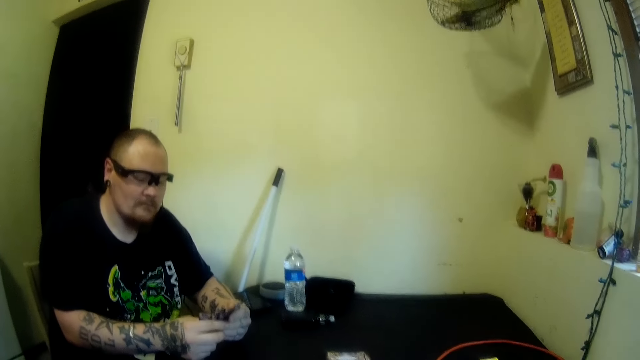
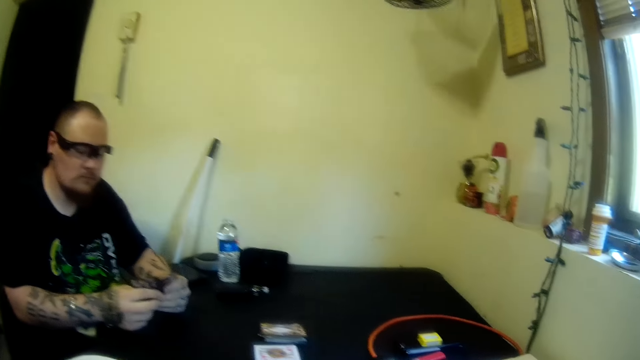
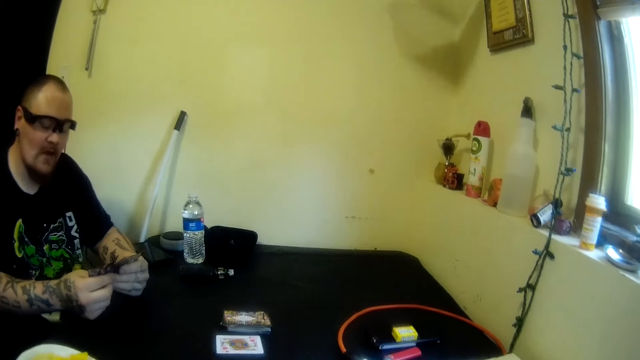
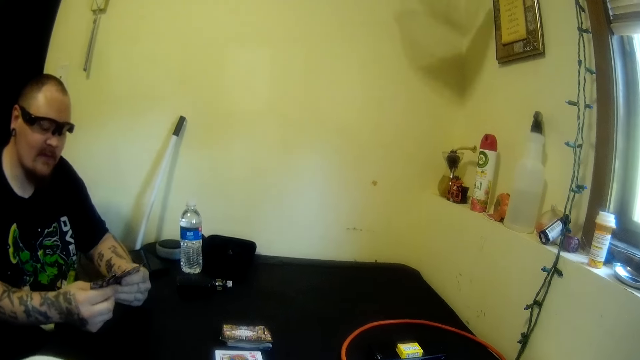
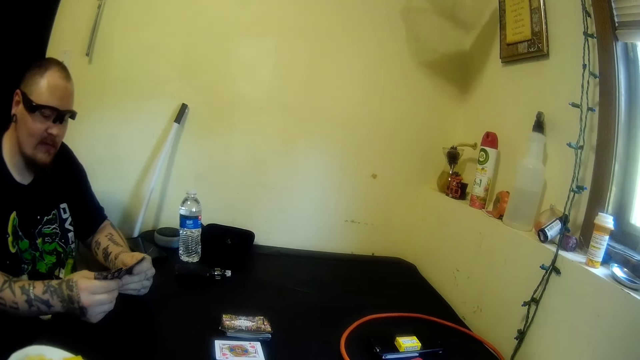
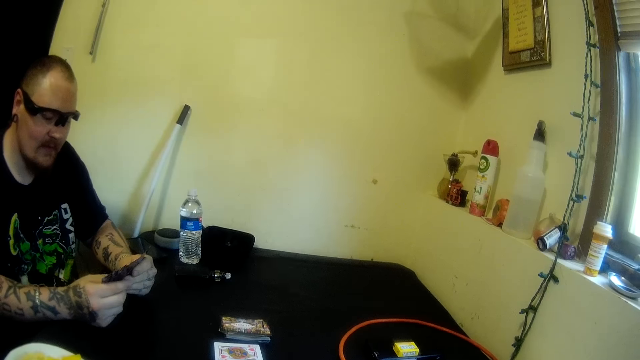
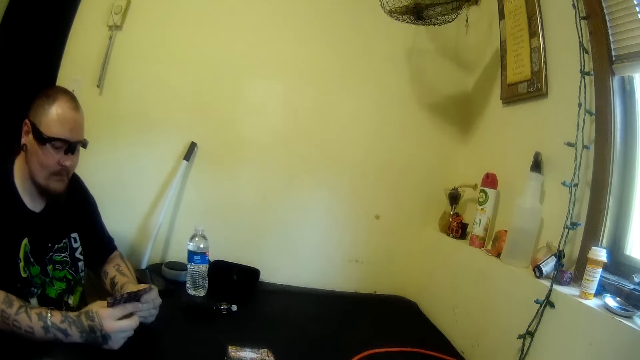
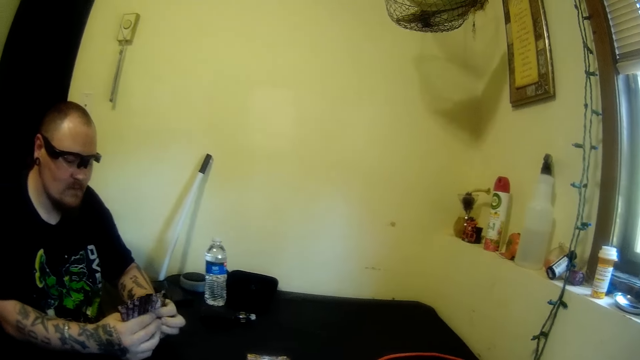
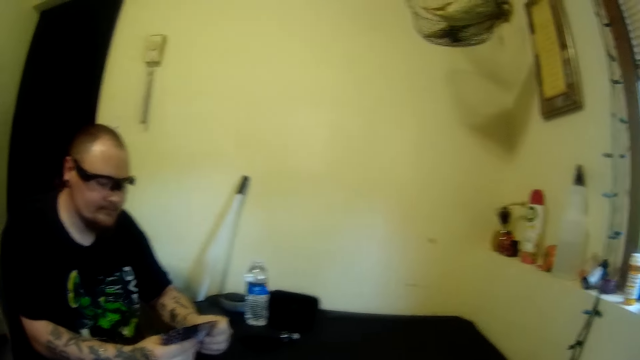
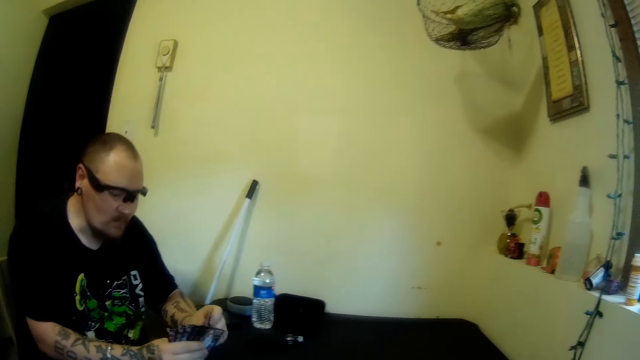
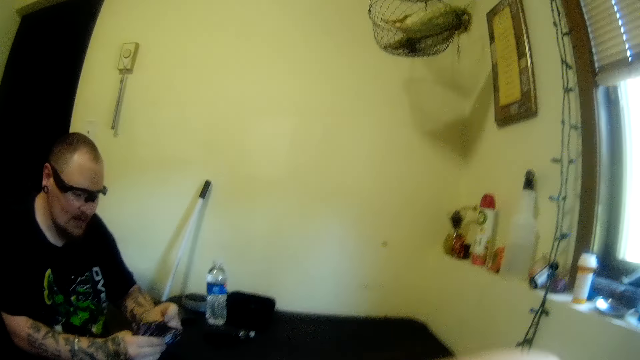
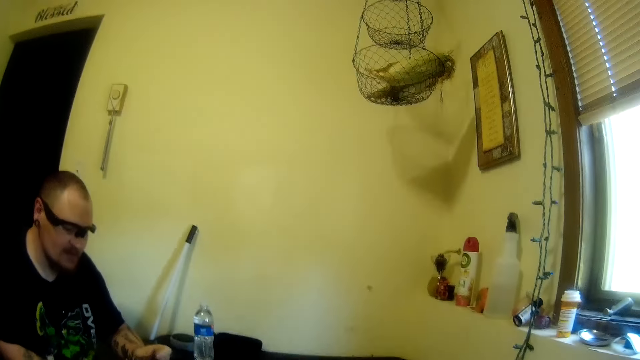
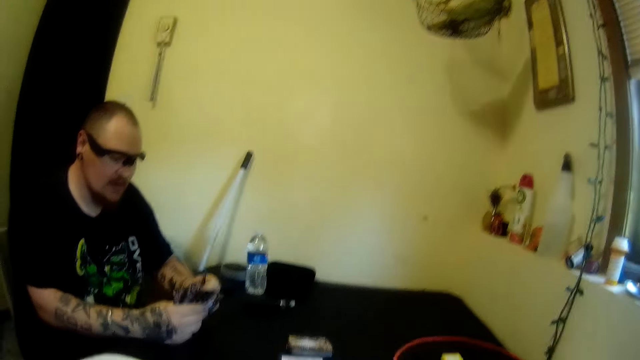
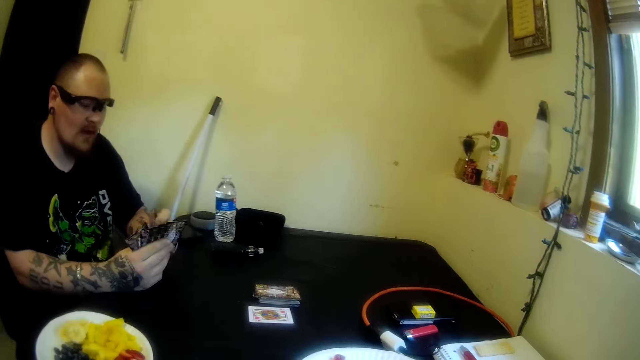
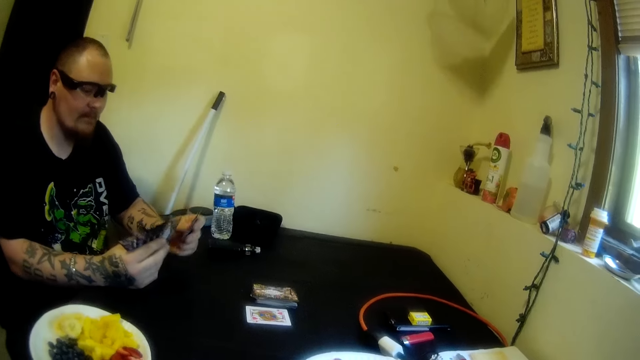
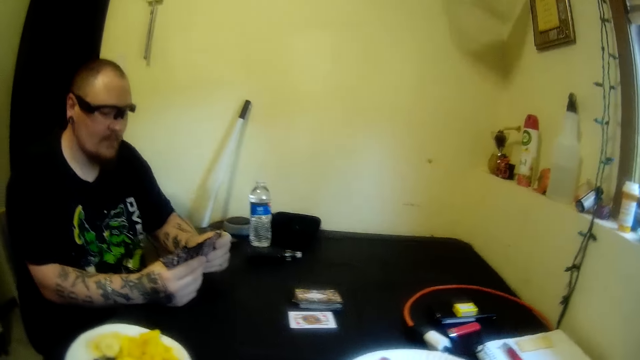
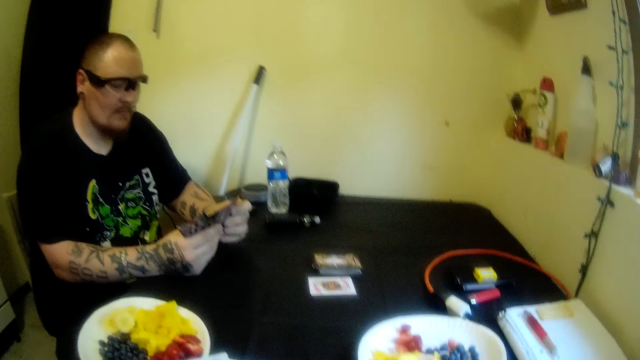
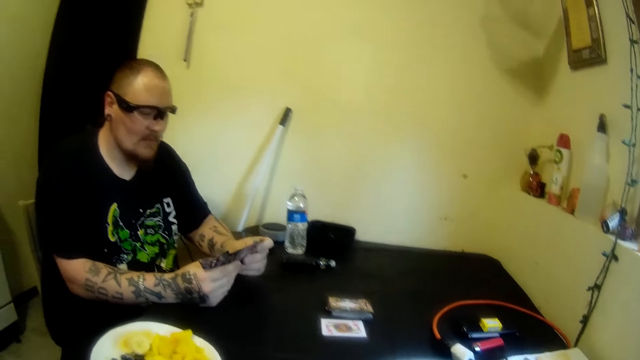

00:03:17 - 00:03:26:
A man spreads the cards on his hands.

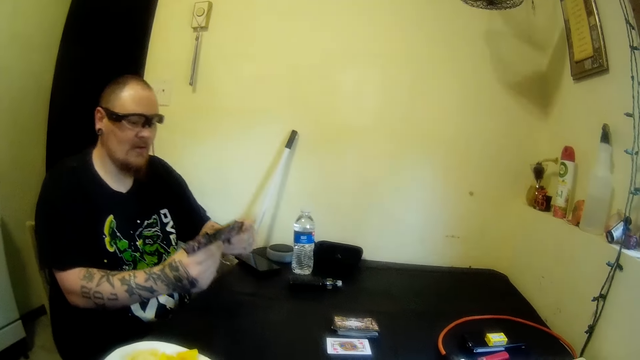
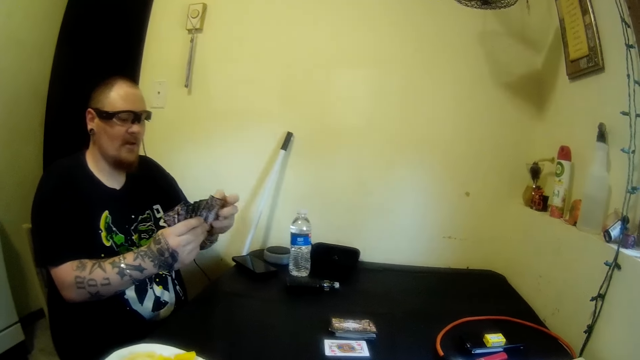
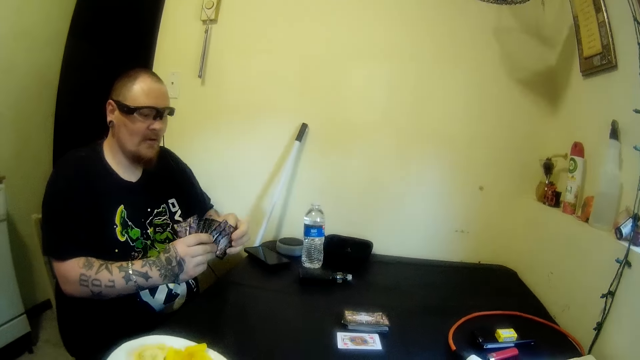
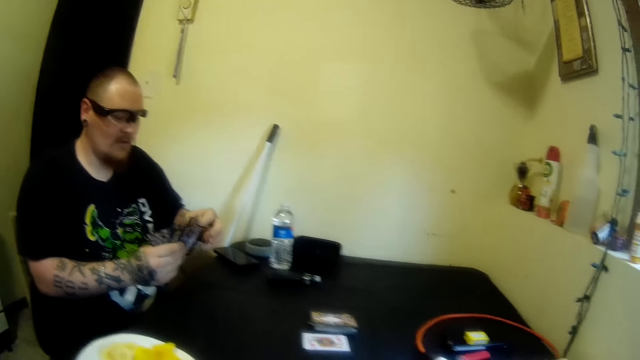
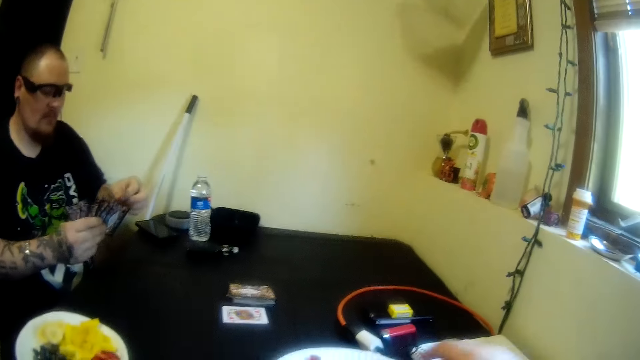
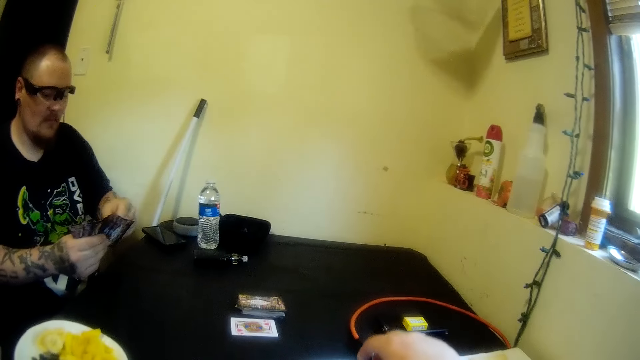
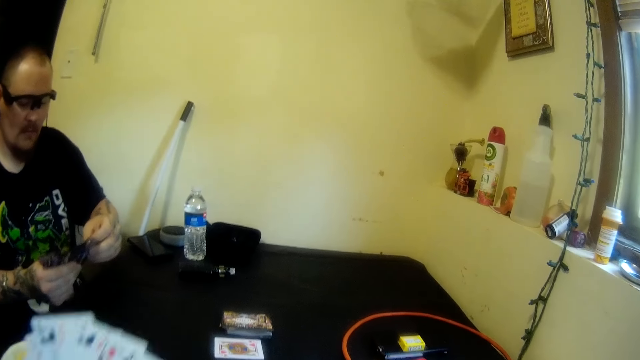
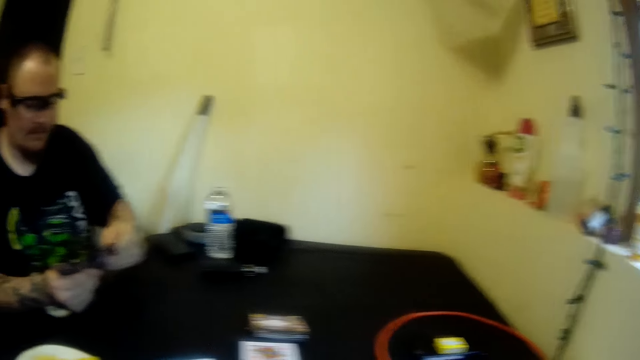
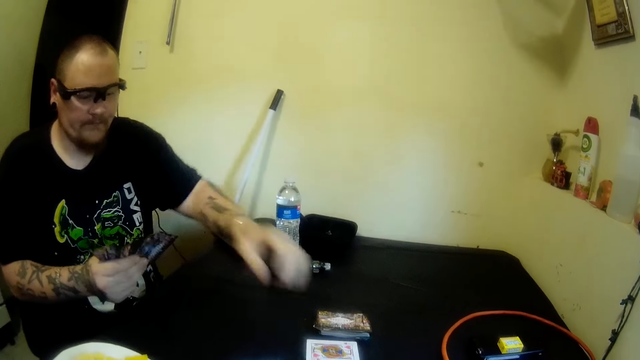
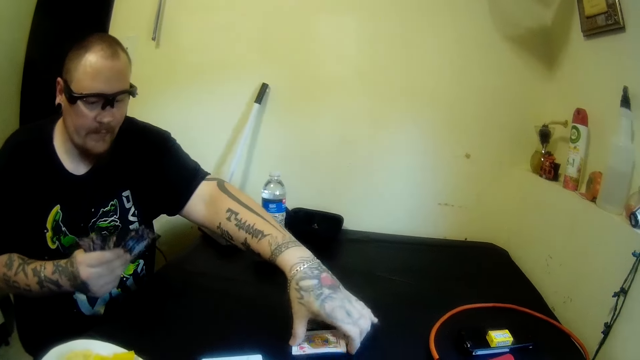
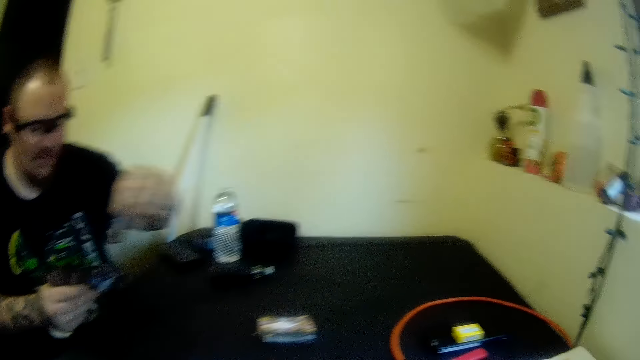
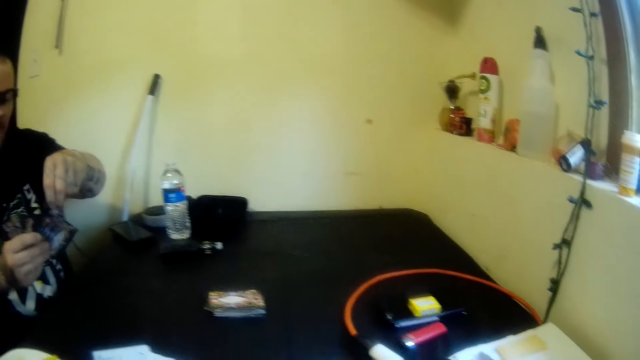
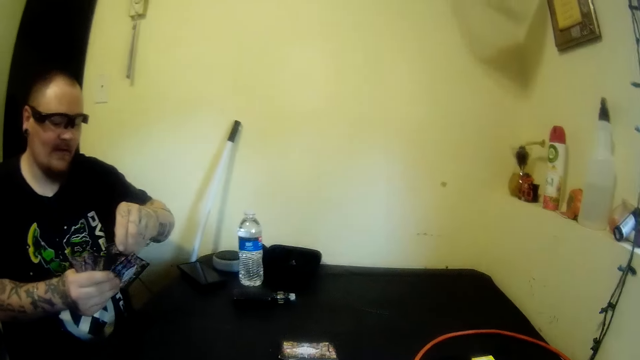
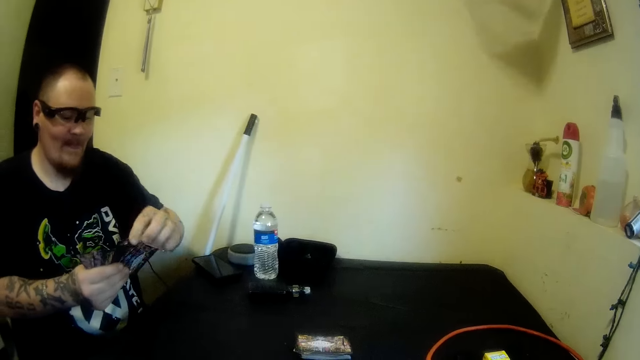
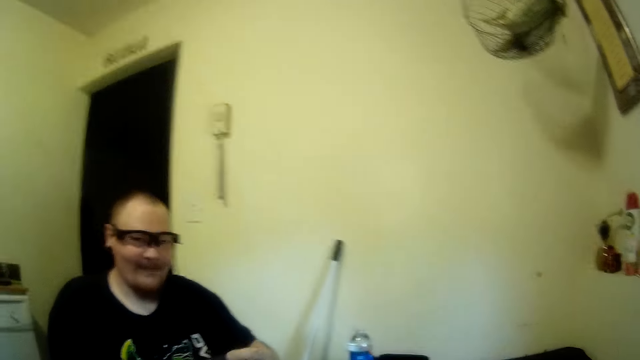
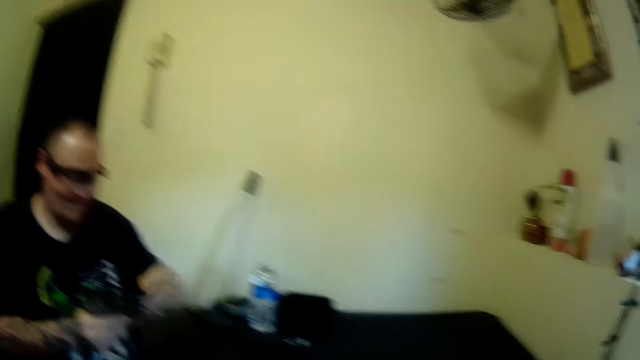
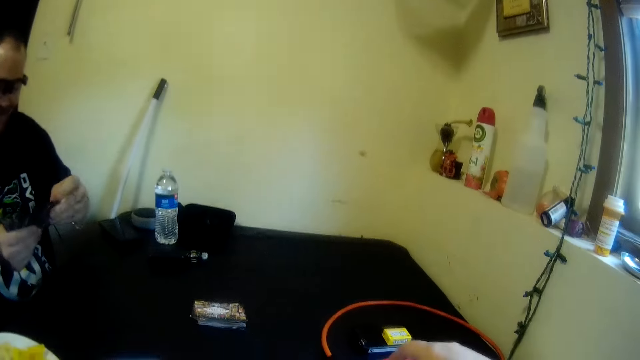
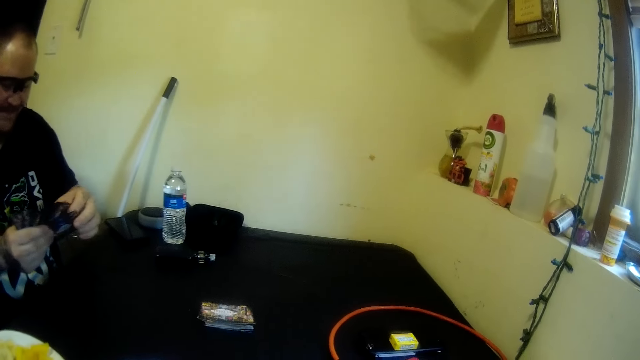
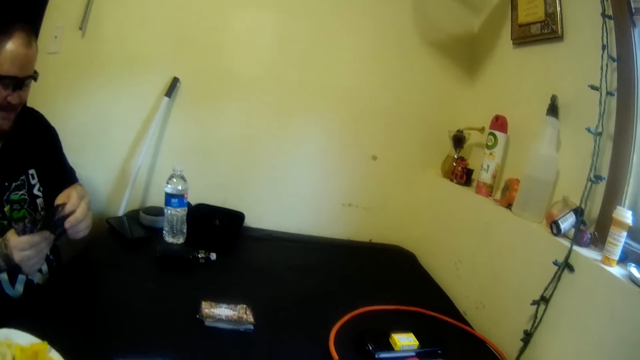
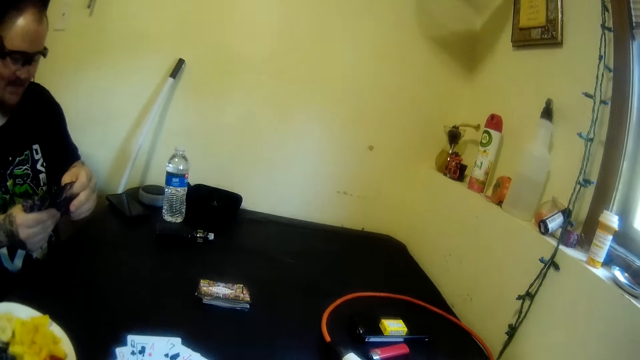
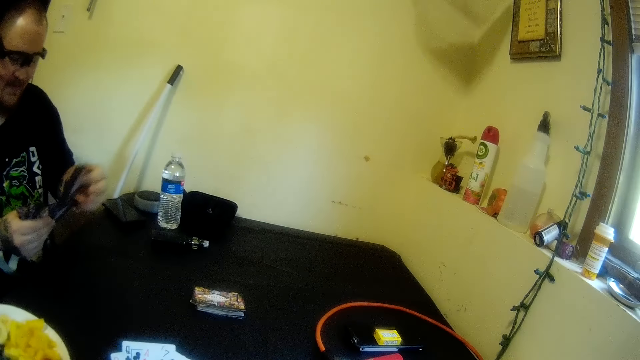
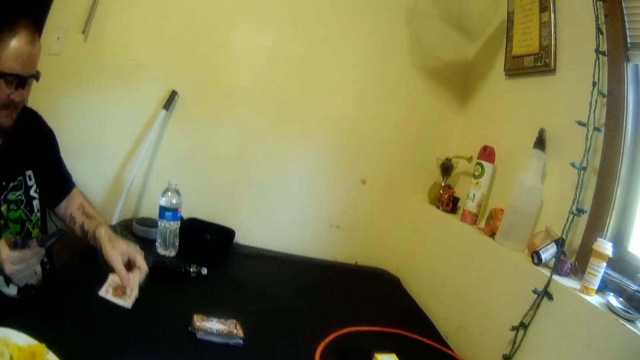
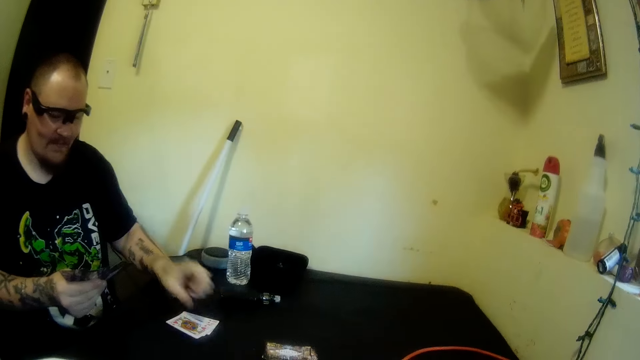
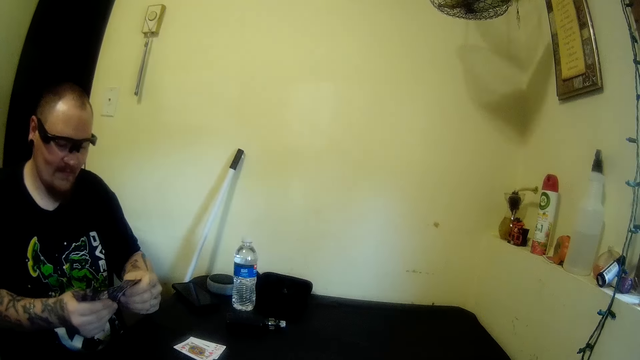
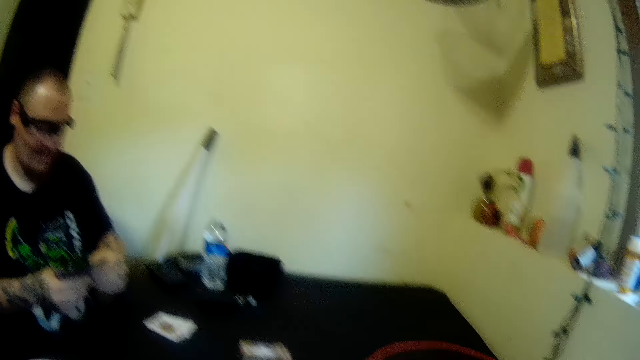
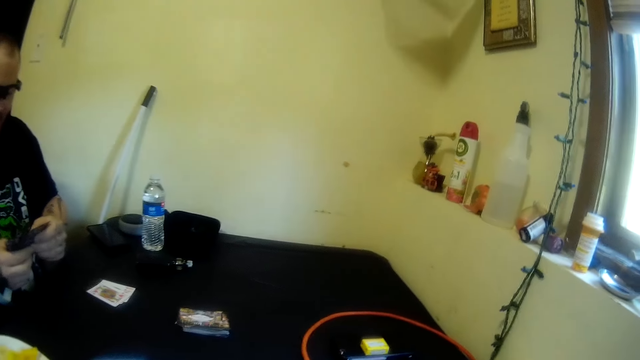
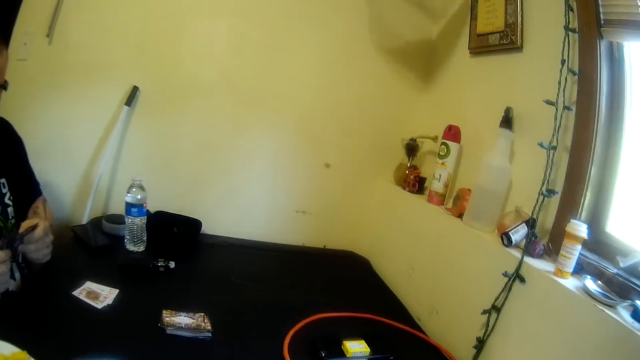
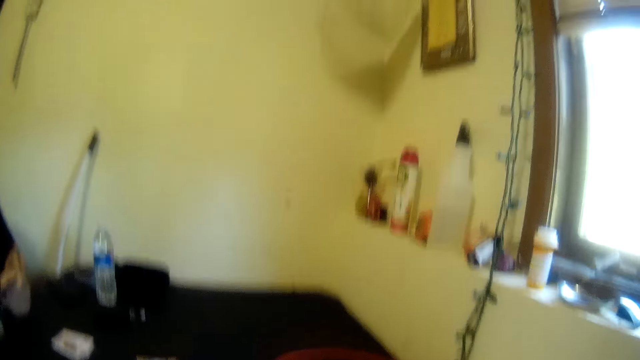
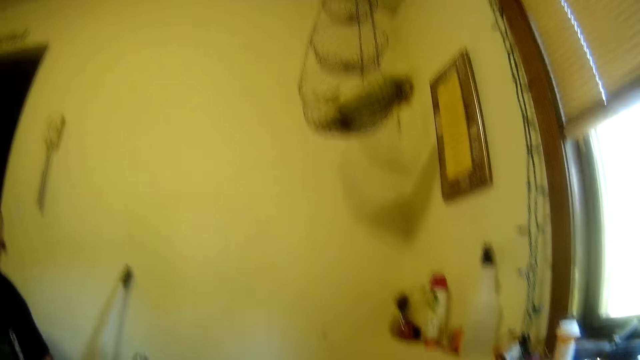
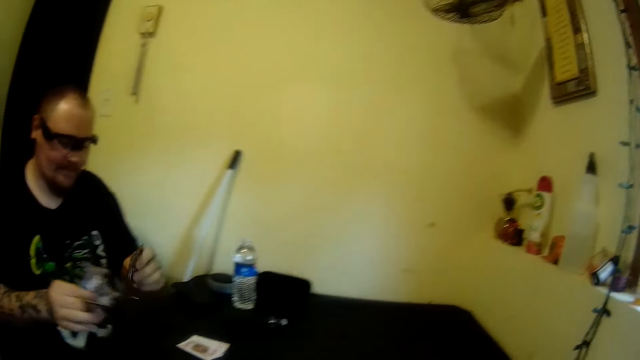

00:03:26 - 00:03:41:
A man lifts the cards. The camera wearer lifts the cards. She drops some cards on the table with her right hand. The man picks a card from the table with his right hand. The man drops the card on the table with his right hand. The man adjusts the cards in his hands.
